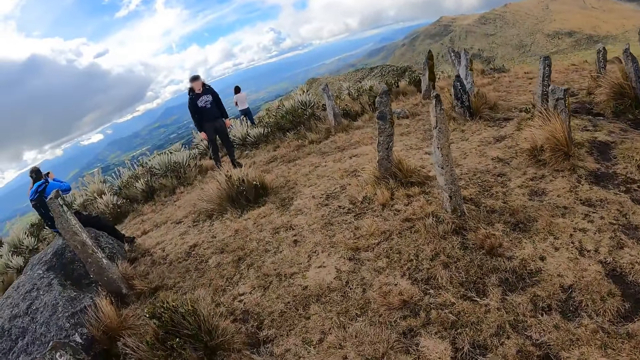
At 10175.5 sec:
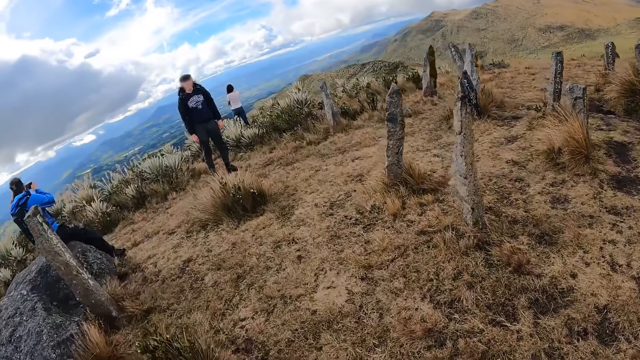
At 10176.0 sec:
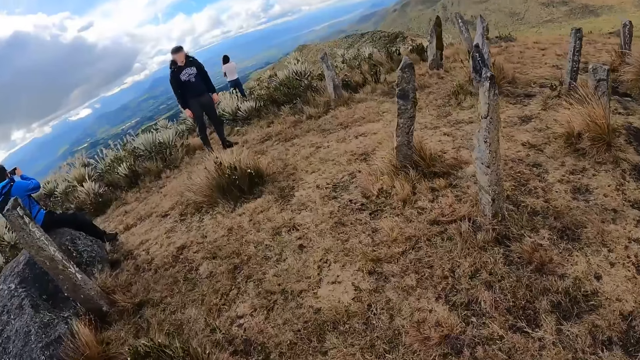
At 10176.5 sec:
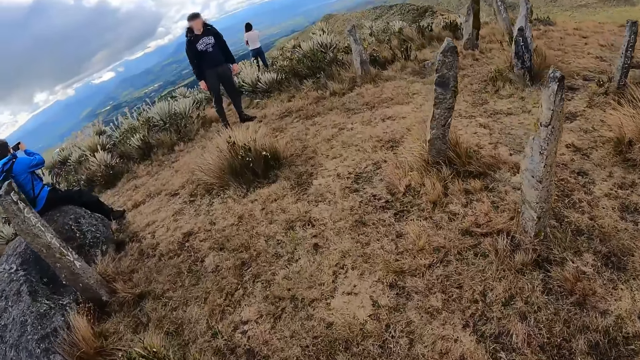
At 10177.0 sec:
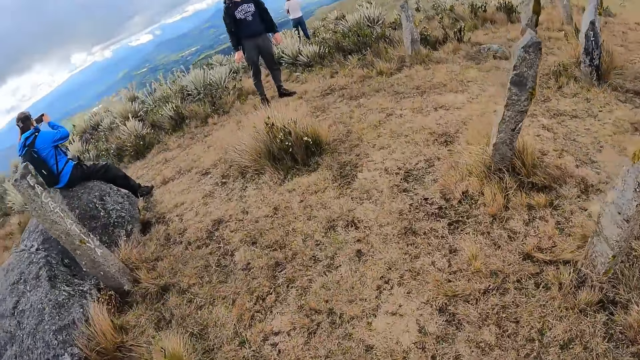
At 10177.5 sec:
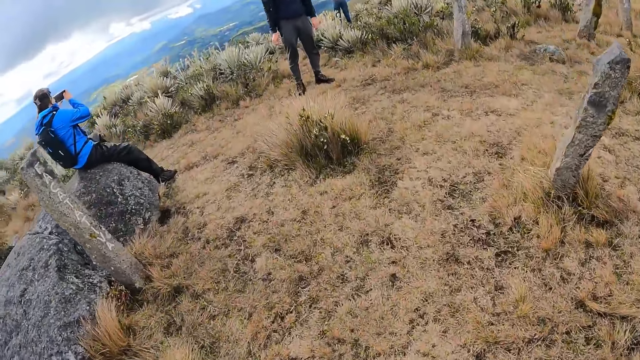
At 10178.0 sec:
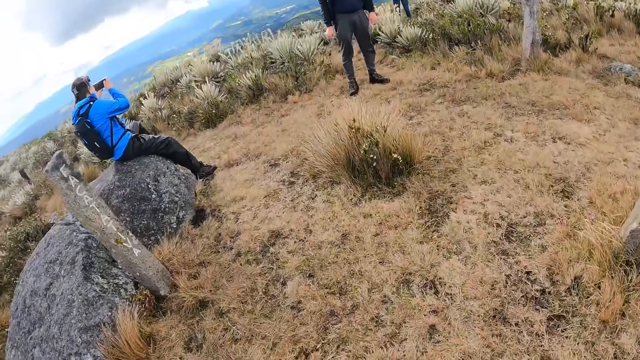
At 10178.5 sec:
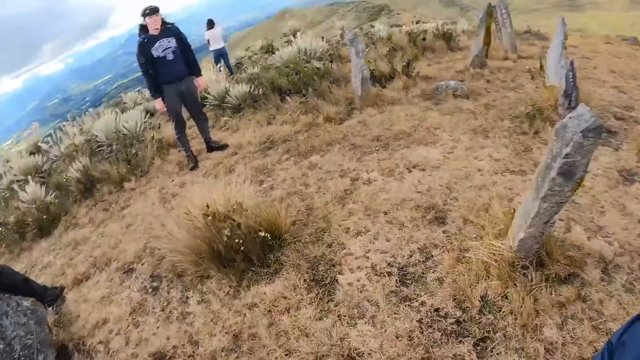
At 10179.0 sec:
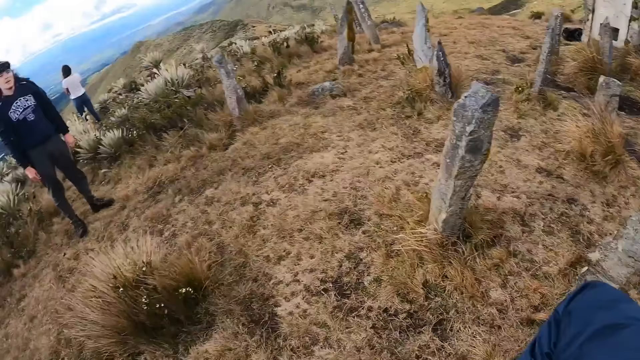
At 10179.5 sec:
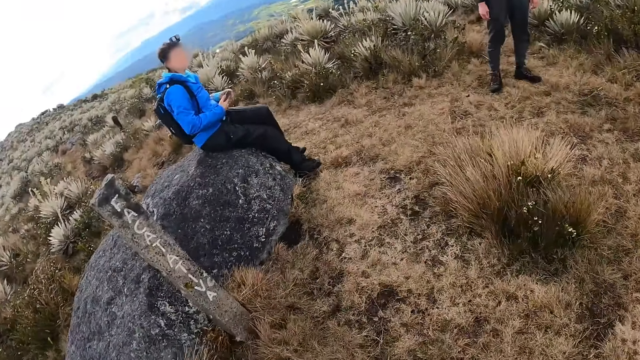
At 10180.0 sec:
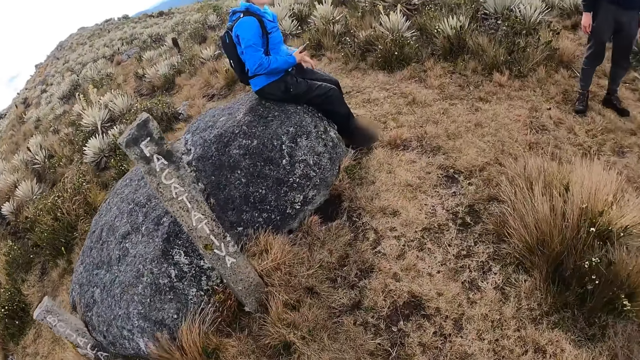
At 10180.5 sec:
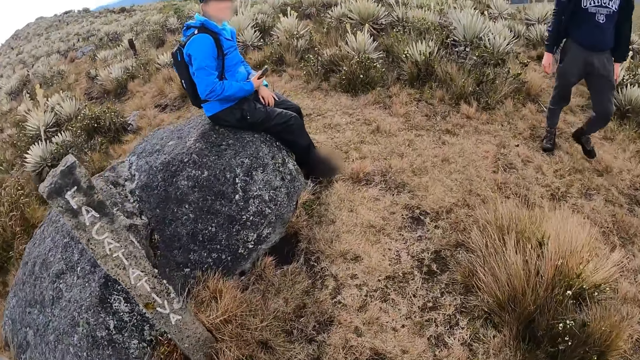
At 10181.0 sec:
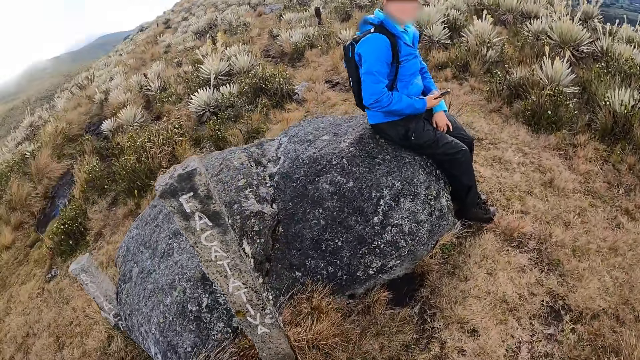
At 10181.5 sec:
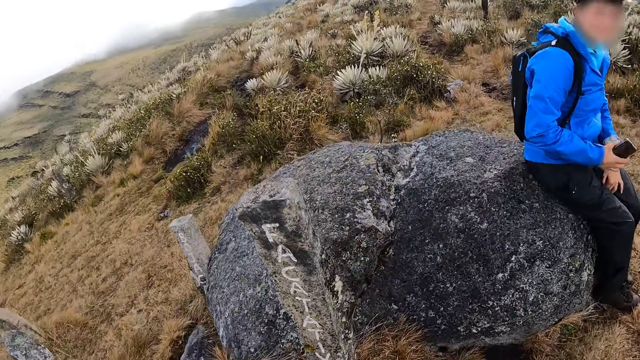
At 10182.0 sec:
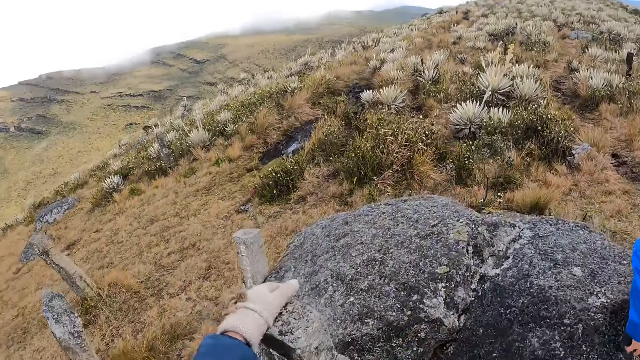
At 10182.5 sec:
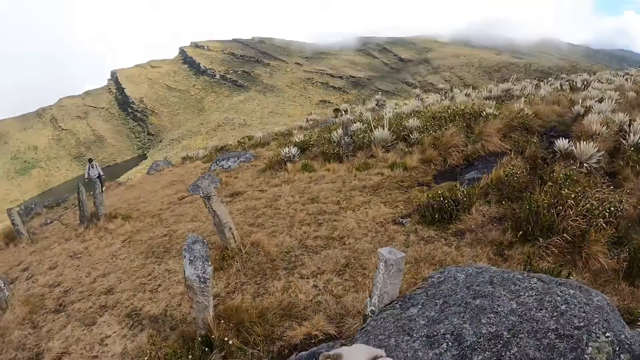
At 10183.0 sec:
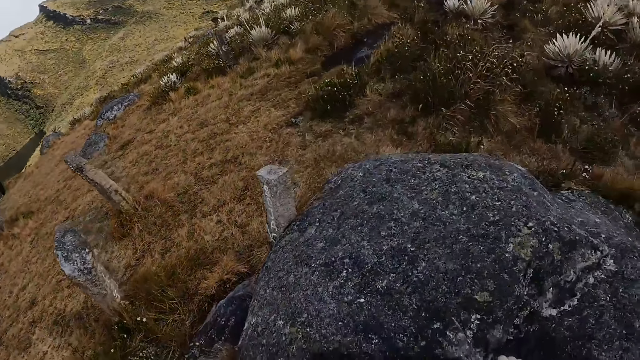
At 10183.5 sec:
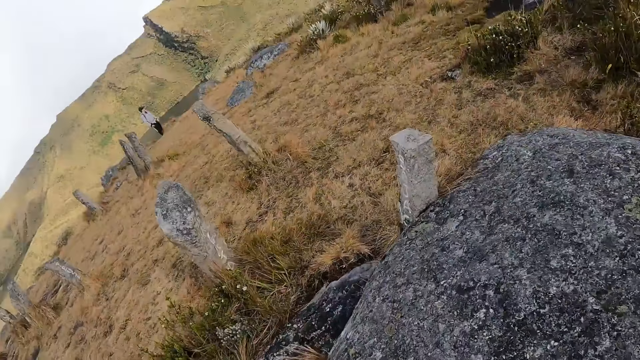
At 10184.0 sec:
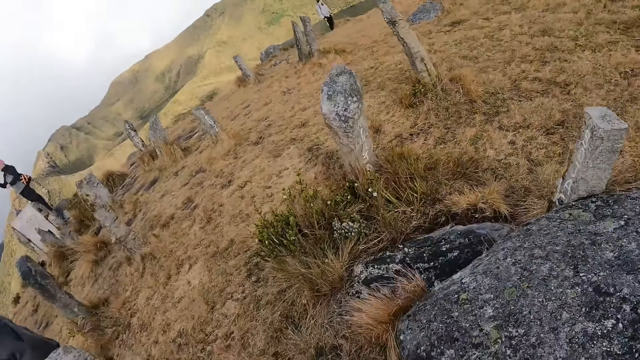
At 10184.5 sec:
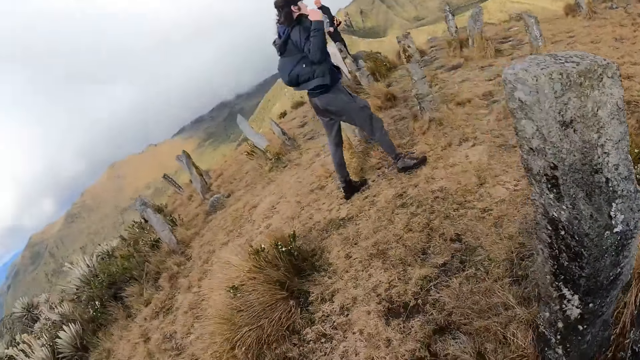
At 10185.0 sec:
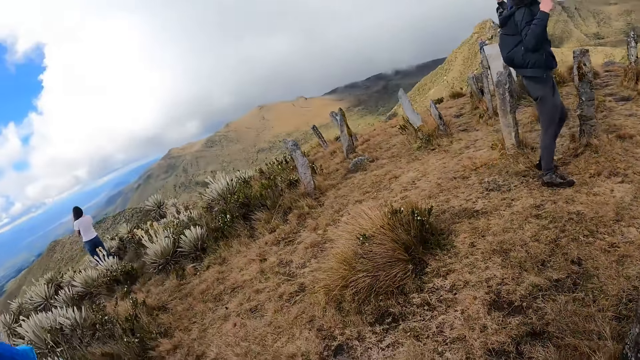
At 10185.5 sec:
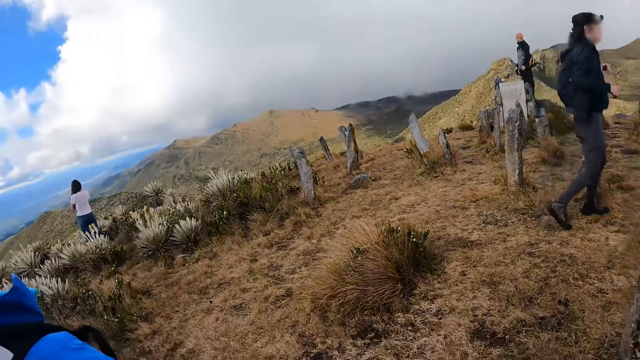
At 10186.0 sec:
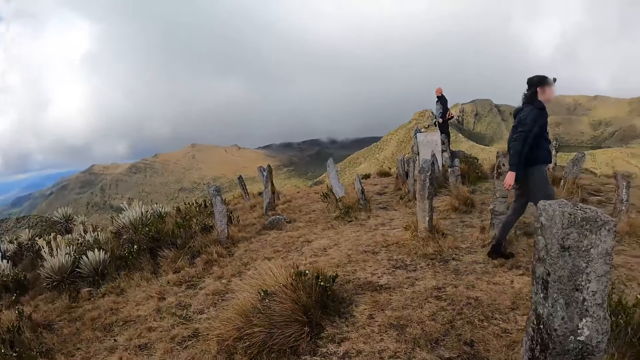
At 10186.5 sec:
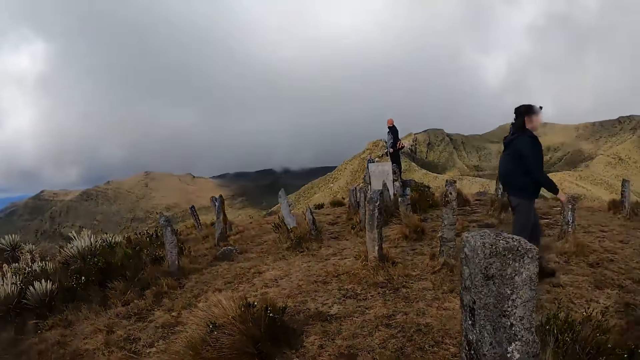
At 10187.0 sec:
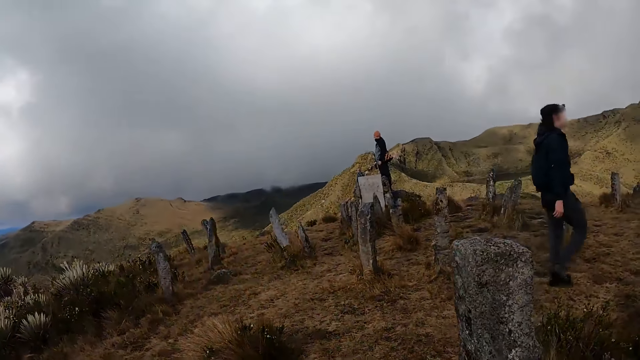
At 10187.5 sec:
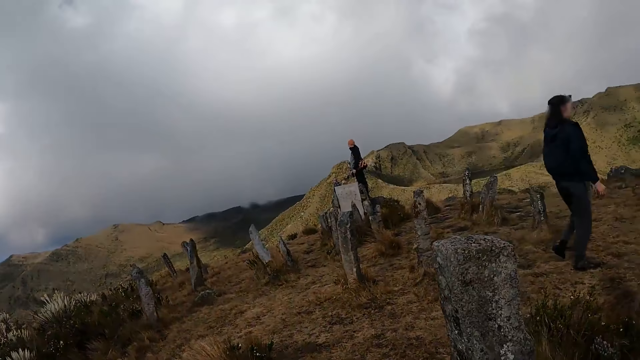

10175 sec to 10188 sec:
The camera wearer moves towards the man and a woman. The woman snaps a view with a phone in both hands. The camera wearer touches a pillar on the ground with his left hand. He holds a rock. He sits on the rock.

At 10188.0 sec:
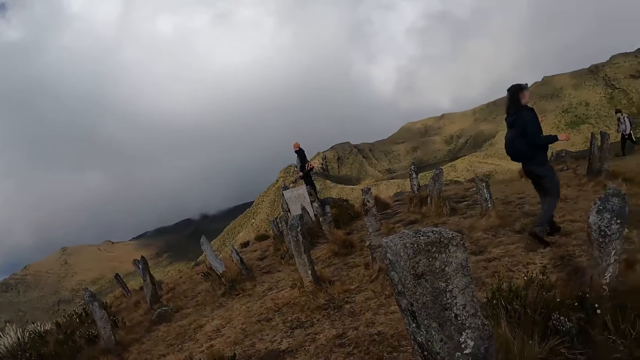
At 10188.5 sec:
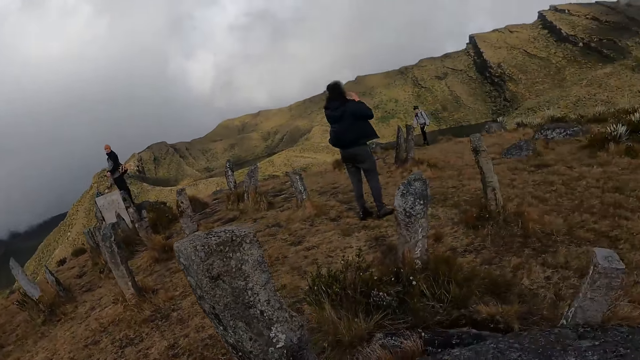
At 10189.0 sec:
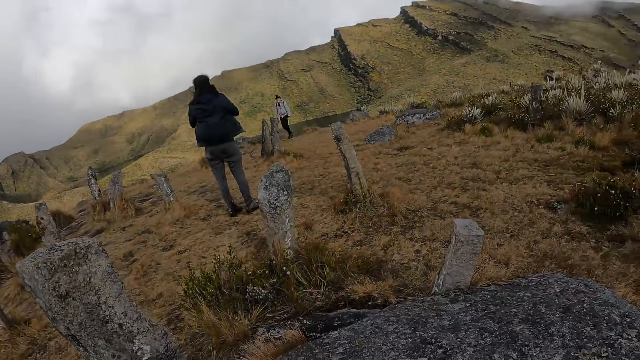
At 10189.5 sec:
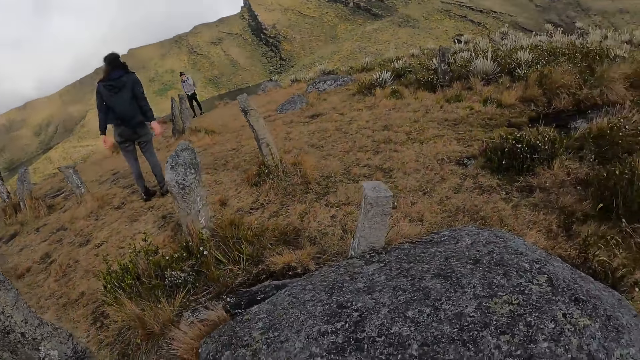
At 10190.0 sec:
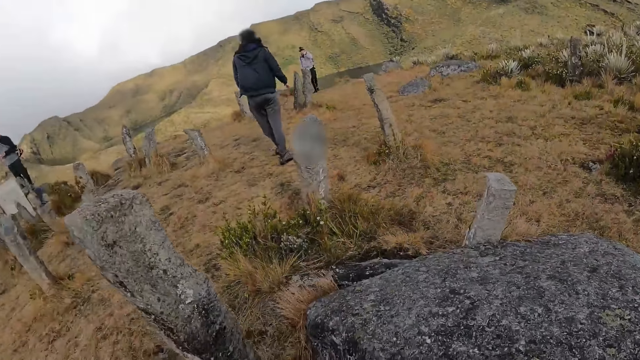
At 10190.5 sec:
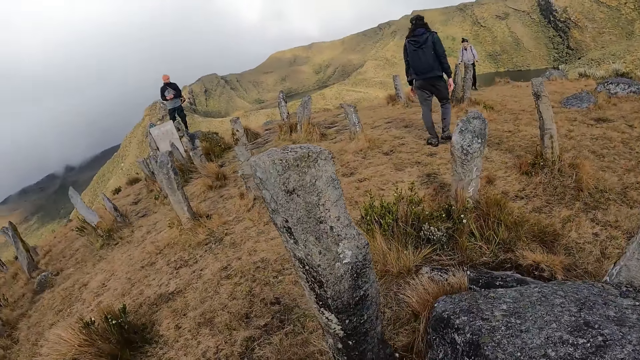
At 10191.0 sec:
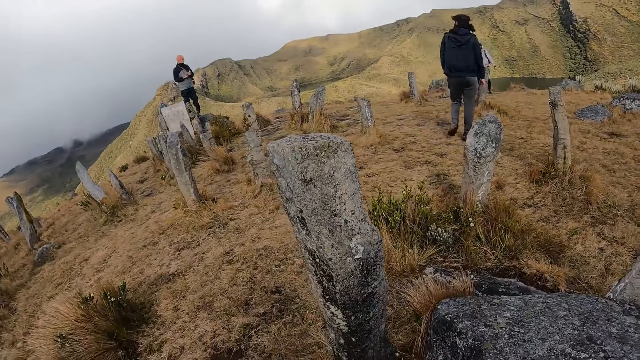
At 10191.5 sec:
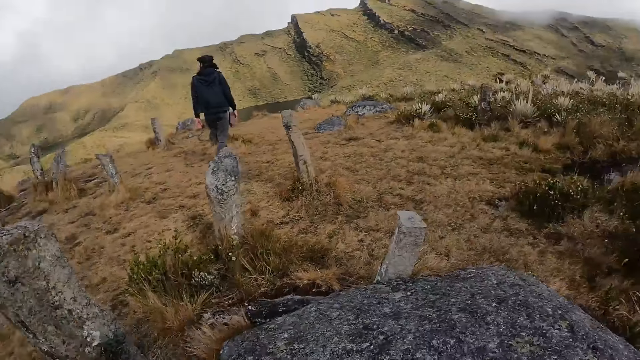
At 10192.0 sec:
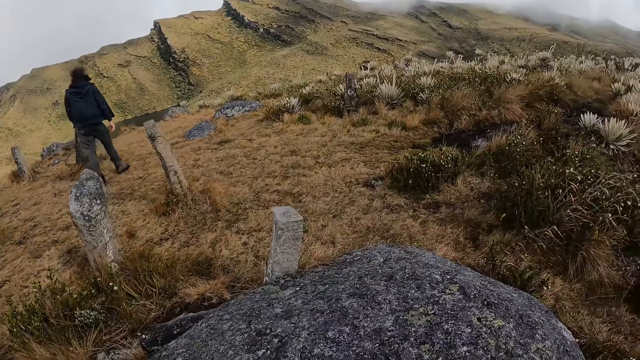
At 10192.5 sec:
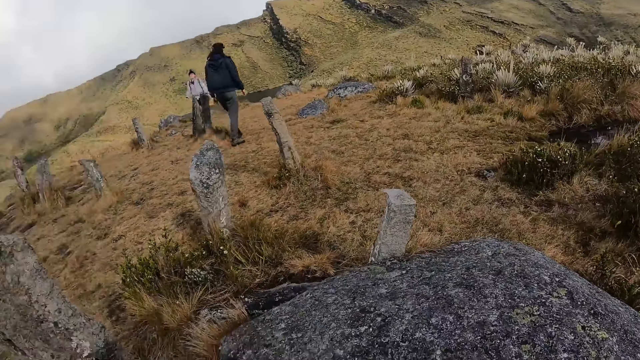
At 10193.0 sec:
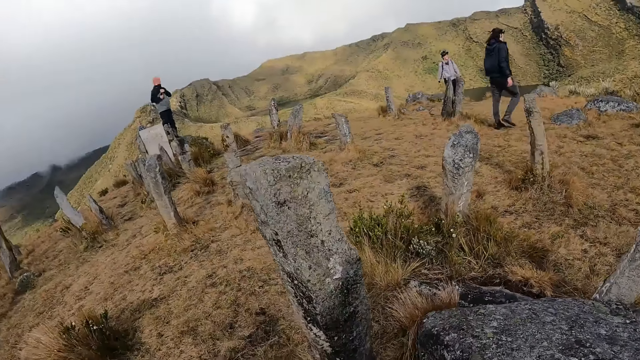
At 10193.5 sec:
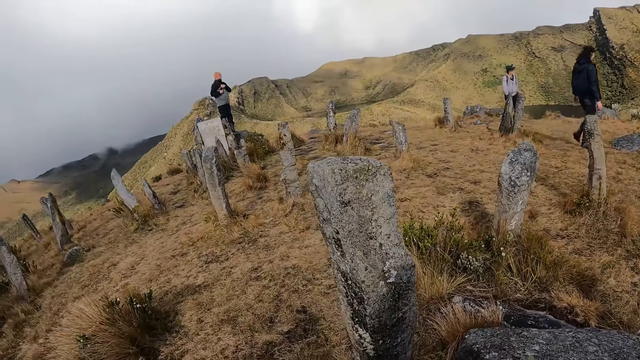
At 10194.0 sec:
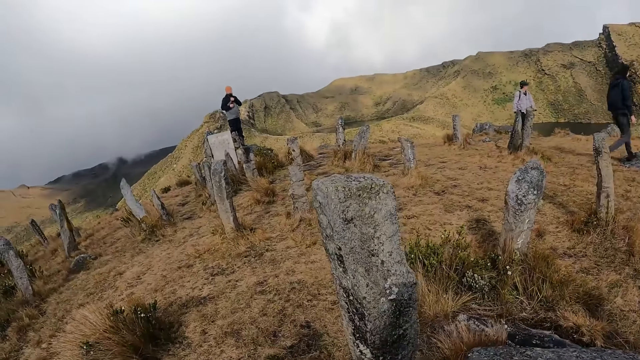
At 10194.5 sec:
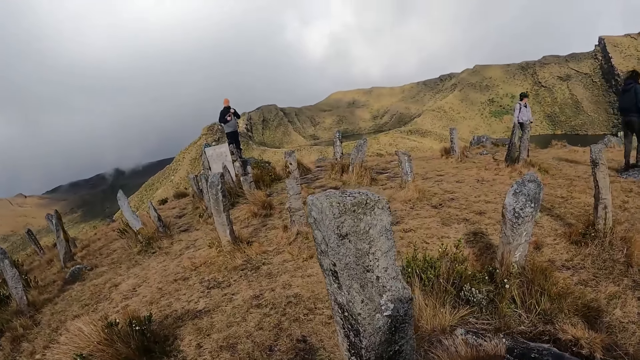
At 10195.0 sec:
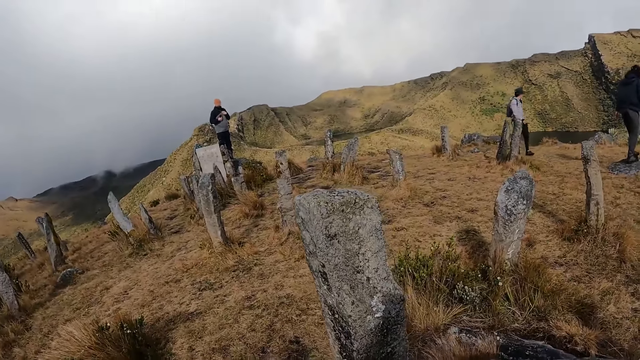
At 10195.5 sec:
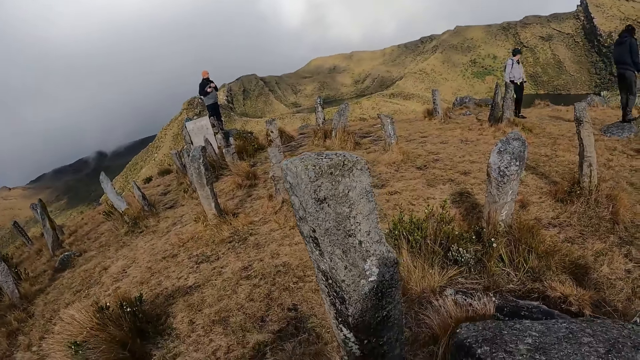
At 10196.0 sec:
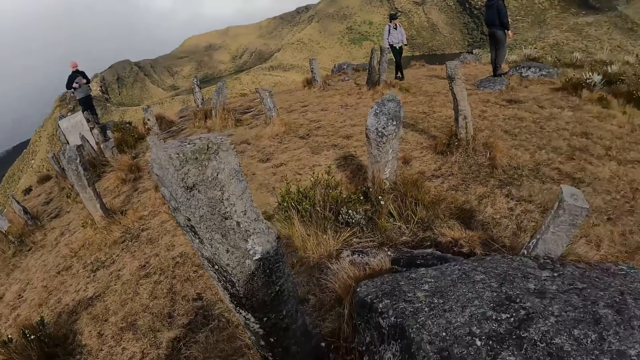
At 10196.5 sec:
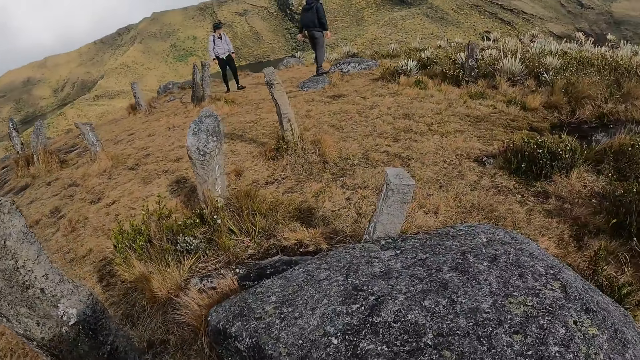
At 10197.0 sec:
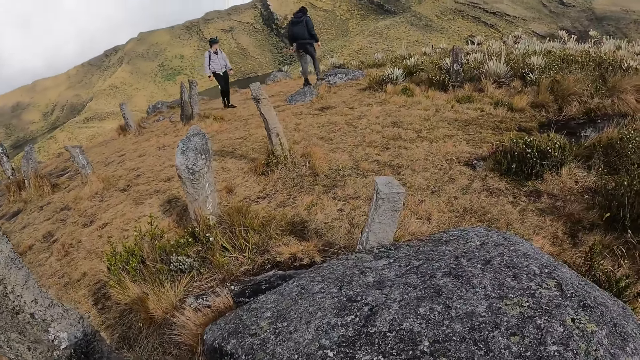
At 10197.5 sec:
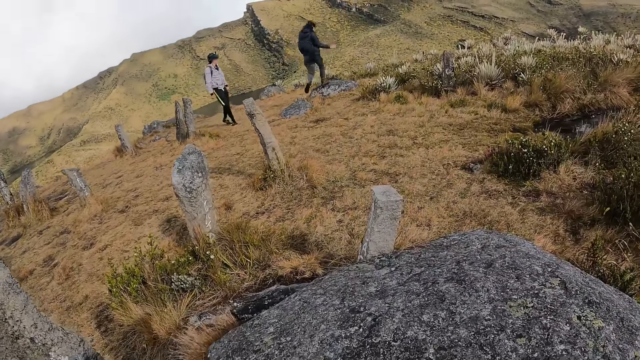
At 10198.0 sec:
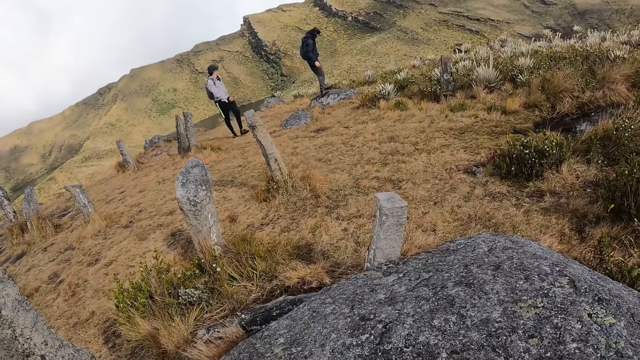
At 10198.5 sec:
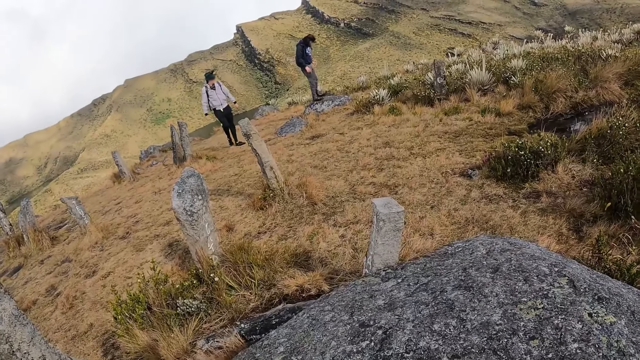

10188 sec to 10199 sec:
The camera wearer looks around the hill.
